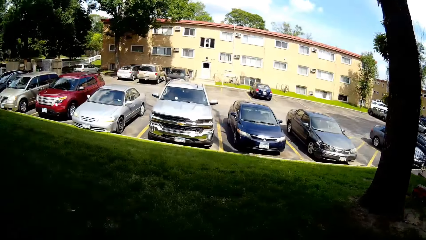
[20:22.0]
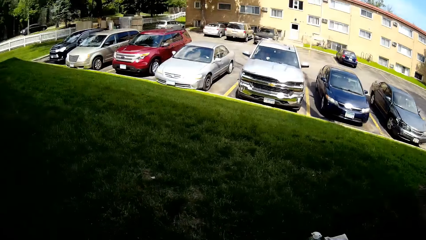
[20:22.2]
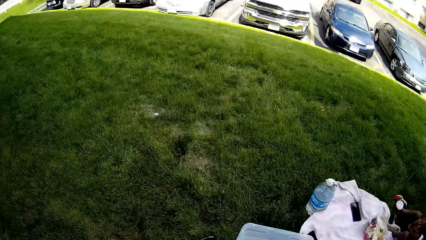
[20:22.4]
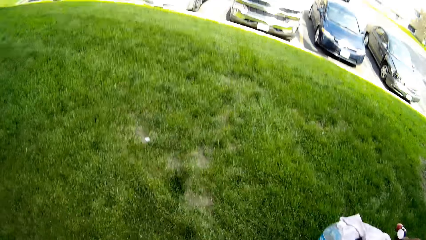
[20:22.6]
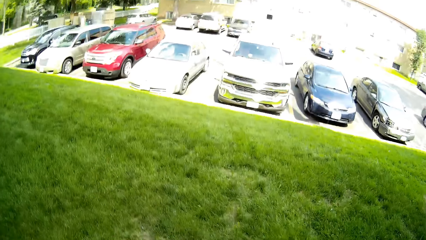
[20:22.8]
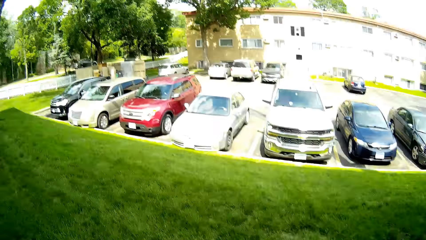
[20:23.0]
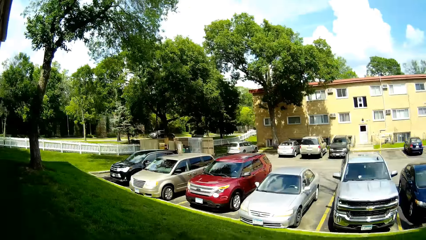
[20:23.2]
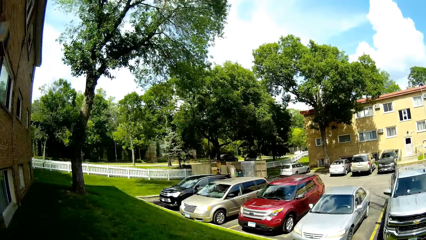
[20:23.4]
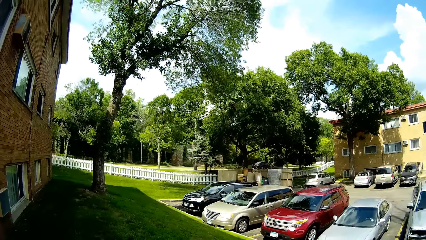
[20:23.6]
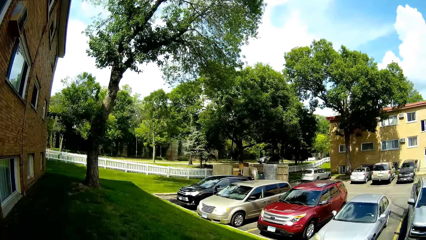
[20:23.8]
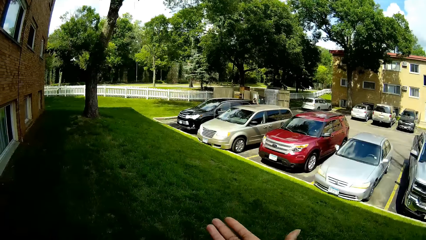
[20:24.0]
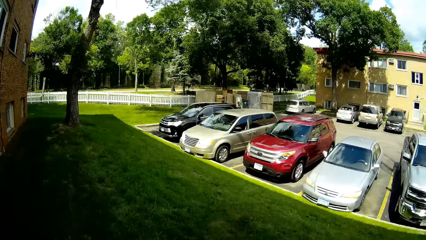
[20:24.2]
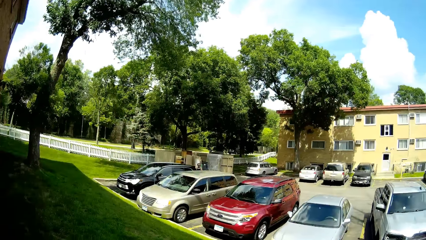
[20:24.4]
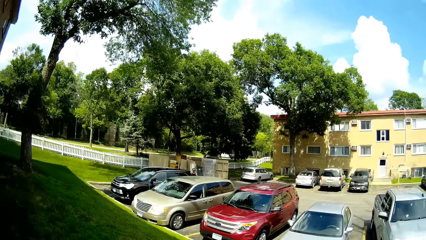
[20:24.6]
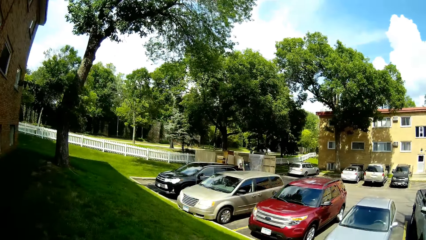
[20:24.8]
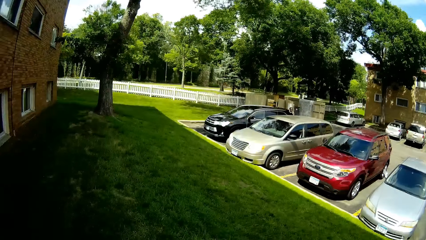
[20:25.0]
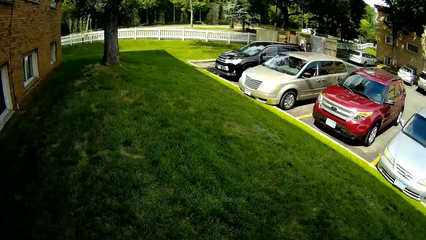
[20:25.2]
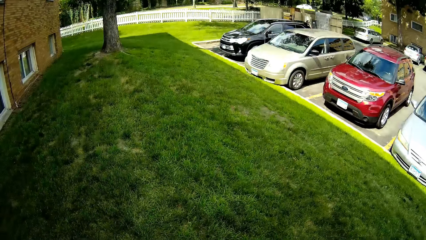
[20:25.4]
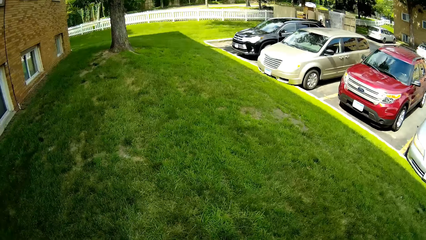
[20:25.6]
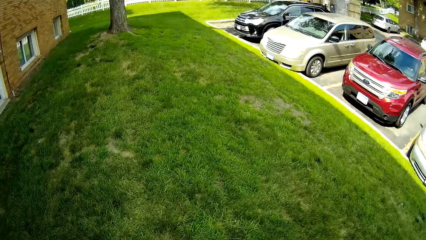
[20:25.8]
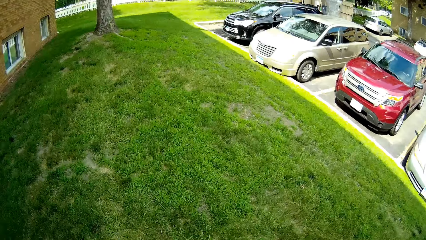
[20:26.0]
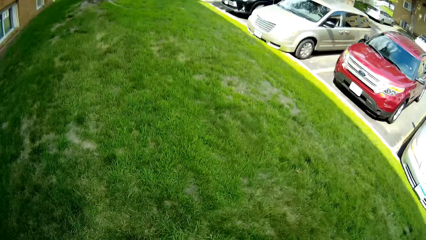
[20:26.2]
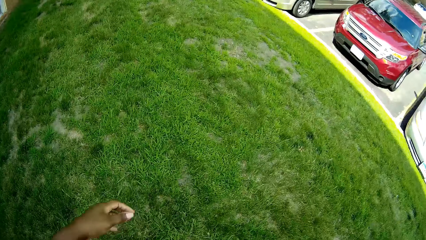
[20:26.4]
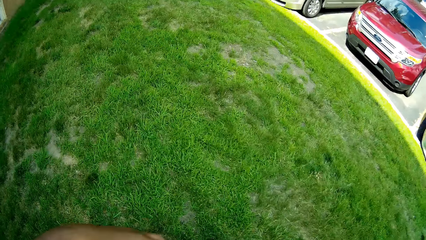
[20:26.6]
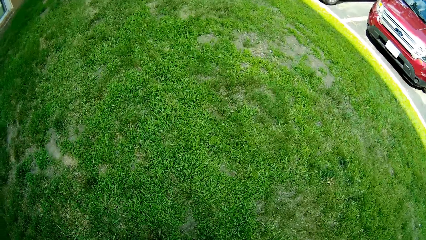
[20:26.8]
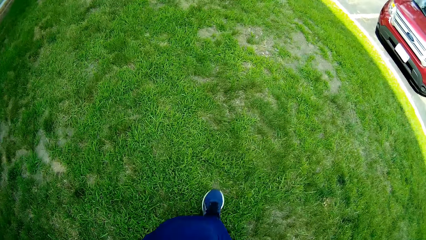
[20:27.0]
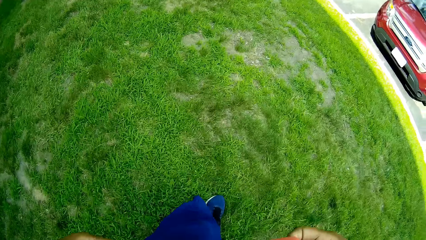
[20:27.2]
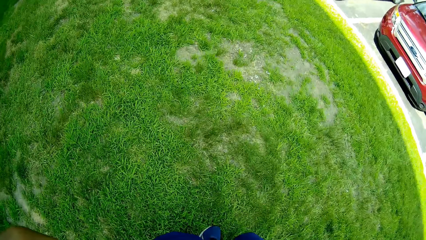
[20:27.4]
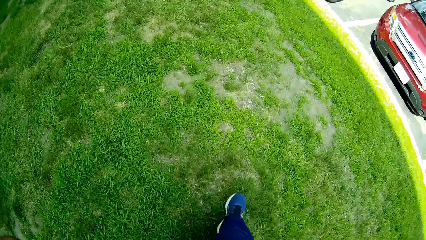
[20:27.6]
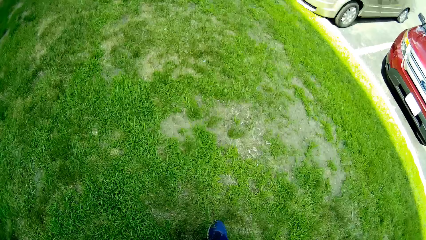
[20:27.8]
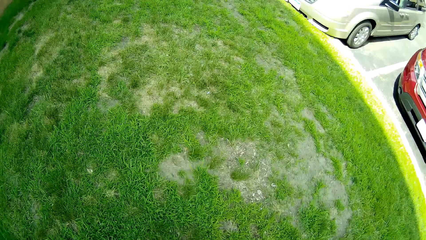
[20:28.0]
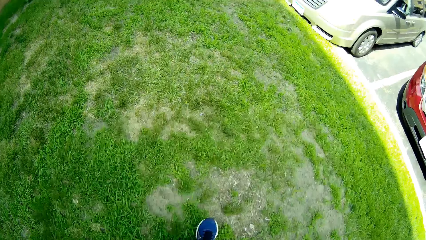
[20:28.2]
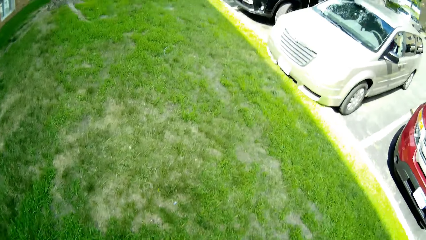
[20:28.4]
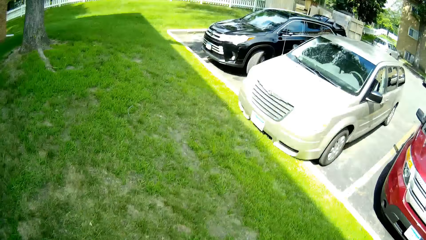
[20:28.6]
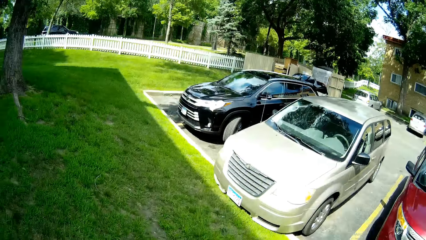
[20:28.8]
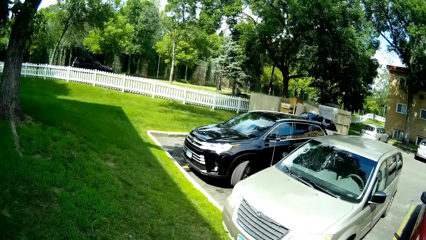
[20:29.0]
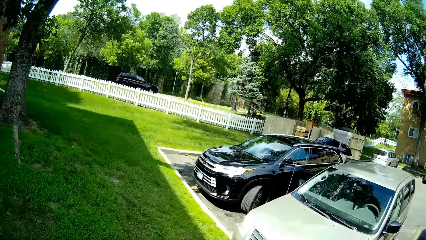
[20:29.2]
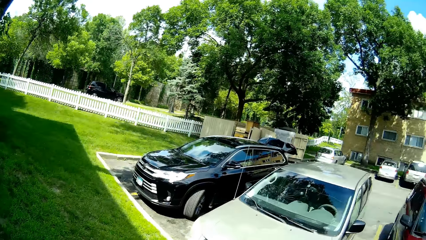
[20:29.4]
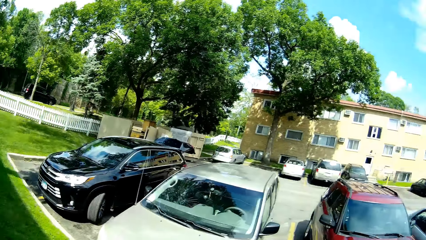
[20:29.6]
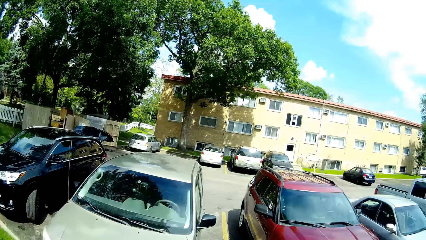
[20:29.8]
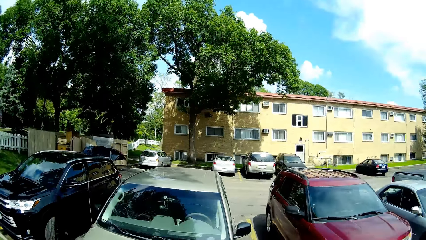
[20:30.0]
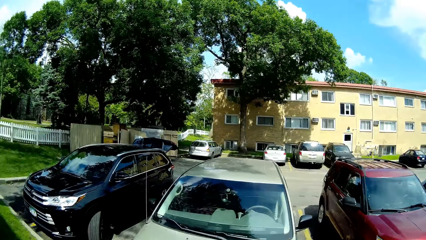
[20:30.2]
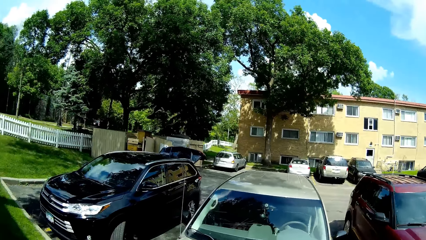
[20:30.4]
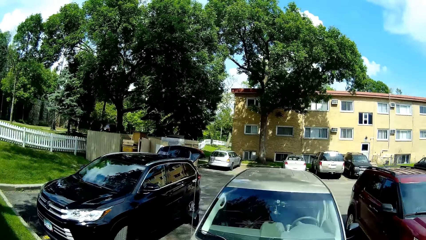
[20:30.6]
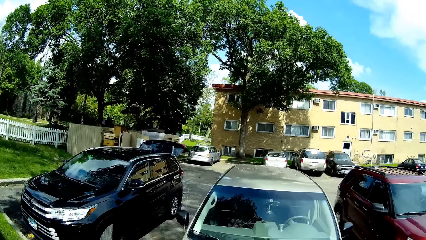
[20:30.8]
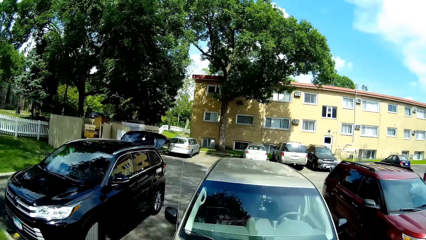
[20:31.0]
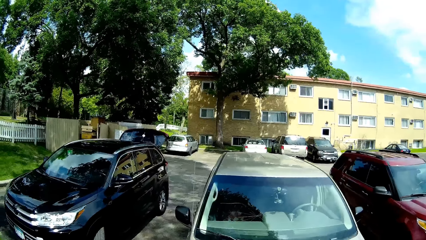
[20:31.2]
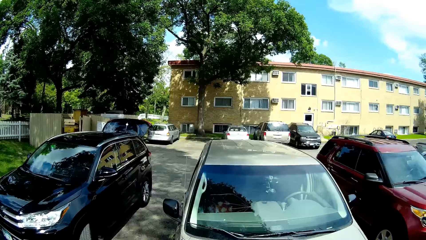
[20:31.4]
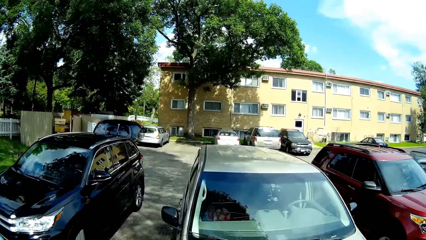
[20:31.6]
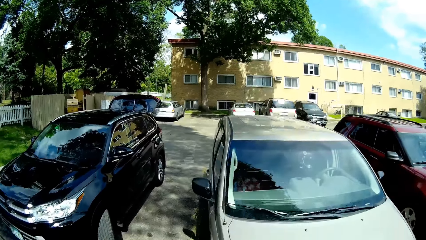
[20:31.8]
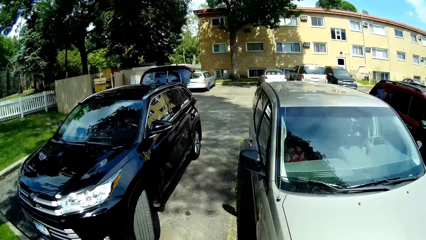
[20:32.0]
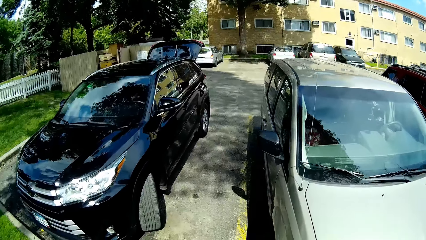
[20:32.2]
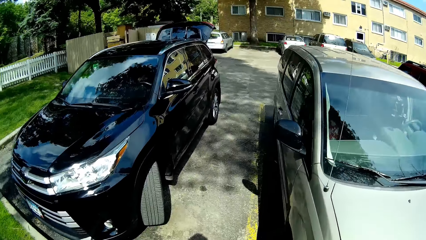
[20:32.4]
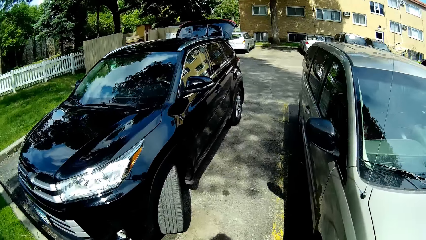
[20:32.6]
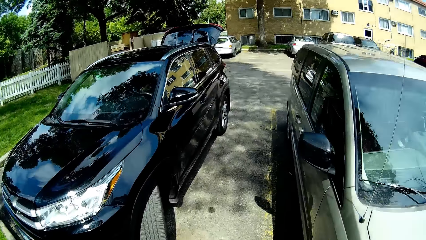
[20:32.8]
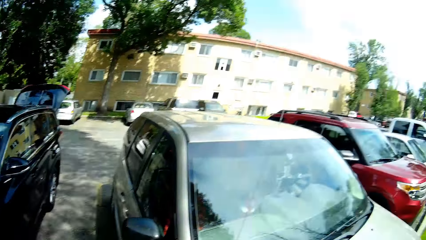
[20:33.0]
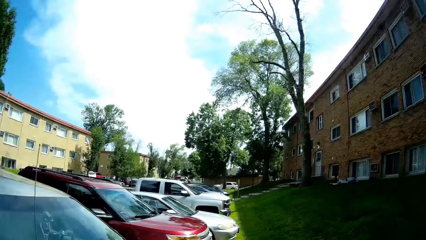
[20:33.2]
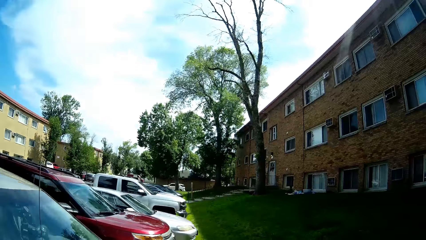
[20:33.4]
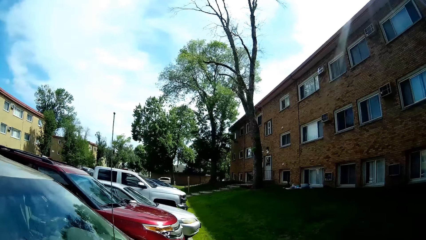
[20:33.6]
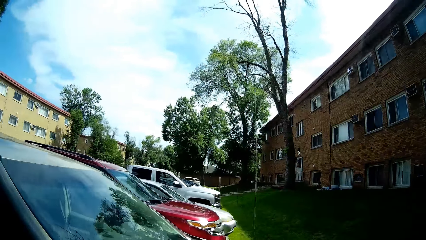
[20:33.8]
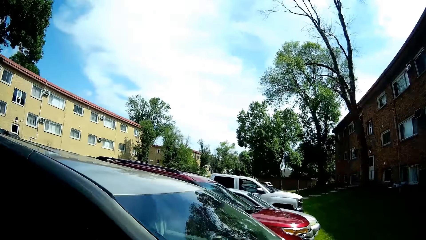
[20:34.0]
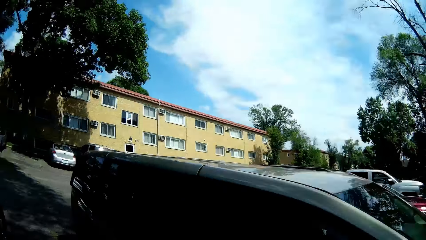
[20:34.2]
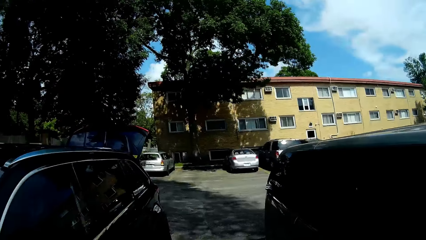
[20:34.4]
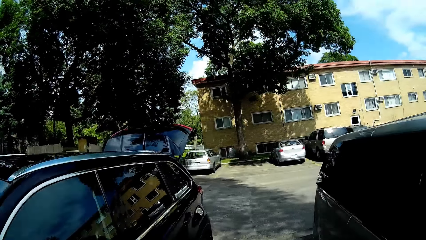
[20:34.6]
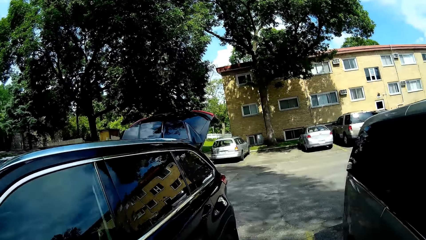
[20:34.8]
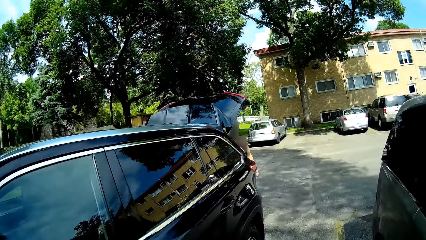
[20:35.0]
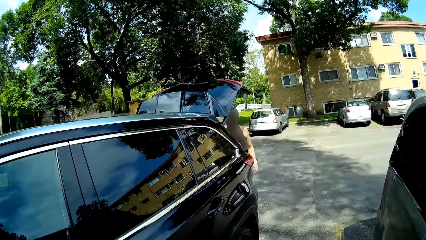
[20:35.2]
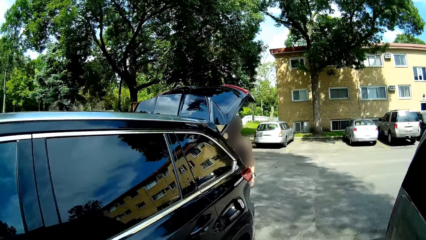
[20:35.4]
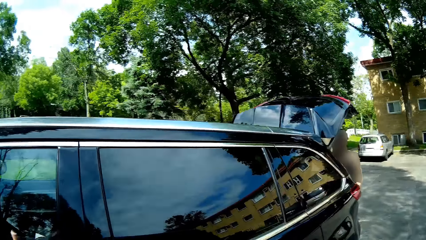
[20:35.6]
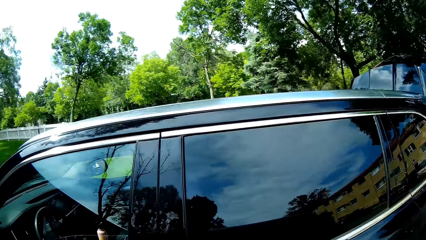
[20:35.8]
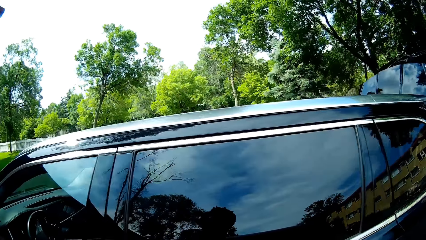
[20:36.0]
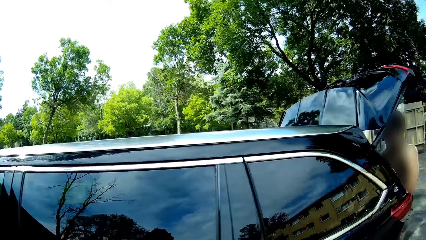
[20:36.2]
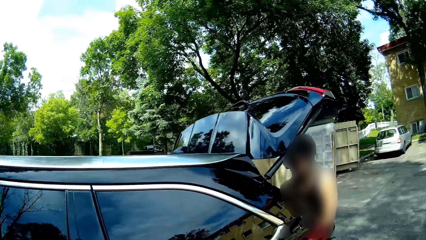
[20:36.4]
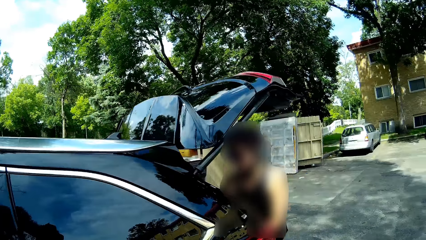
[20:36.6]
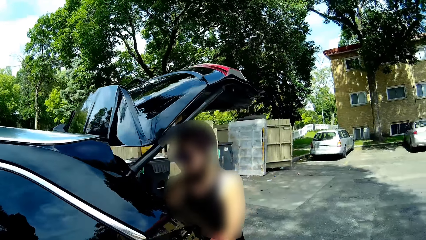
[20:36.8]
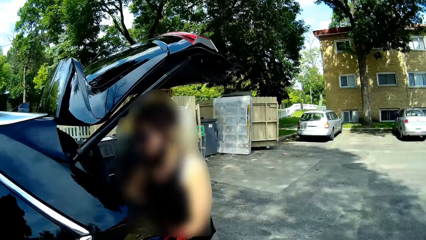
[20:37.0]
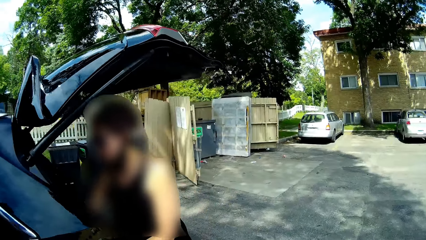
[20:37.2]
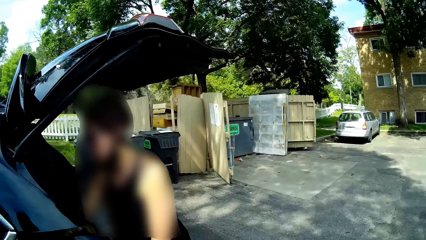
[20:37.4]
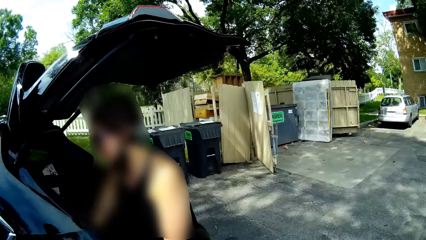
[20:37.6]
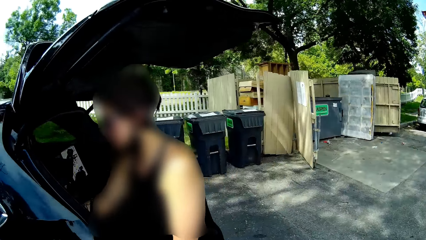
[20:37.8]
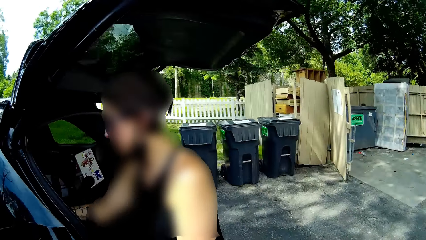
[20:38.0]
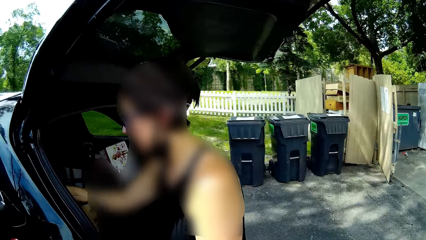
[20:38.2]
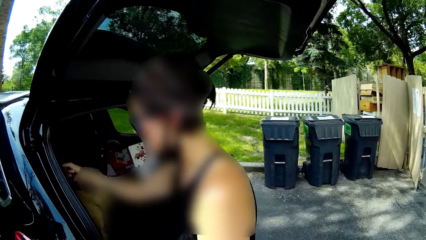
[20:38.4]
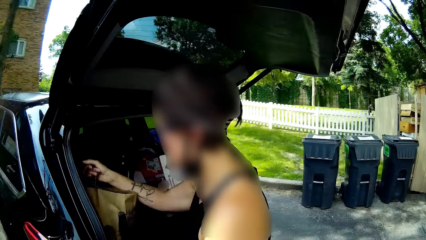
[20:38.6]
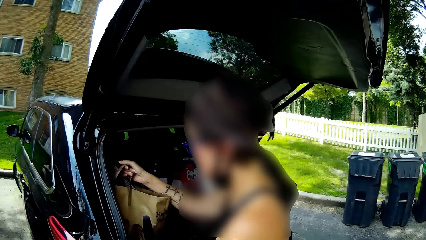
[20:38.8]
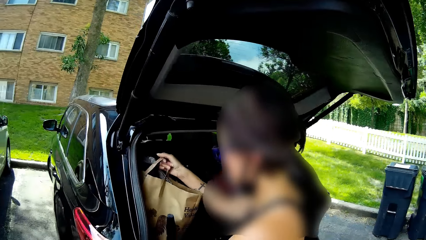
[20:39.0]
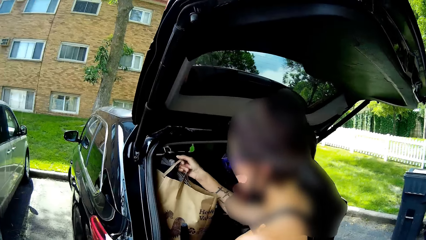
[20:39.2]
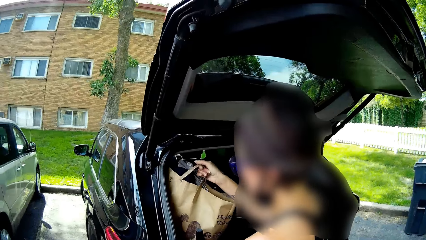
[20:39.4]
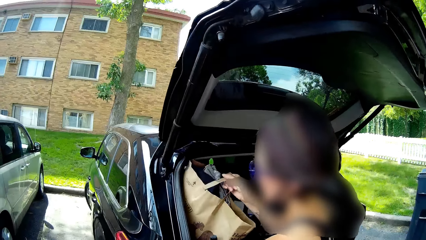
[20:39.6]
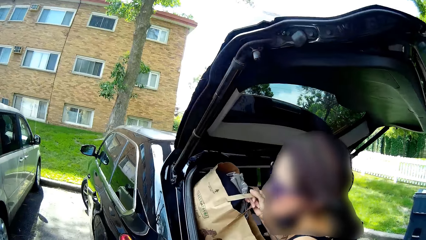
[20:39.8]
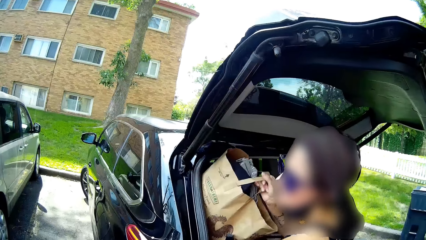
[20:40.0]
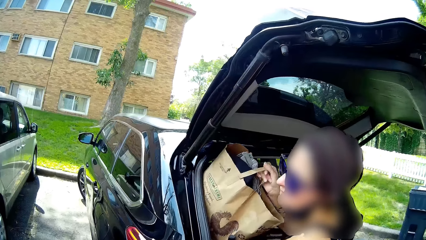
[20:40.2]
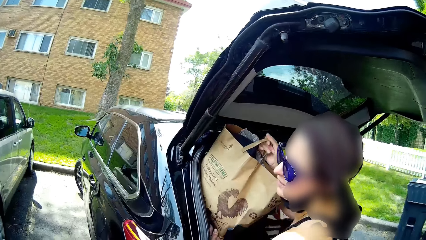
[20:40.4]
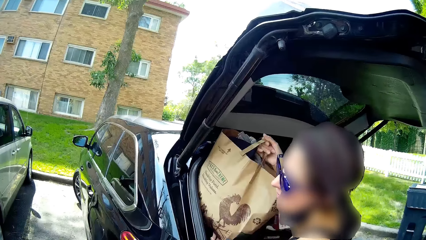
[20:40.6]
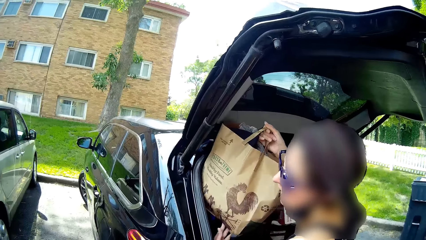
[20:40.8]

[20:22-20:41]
The camera wearer walks towards the black car. They interact with the woman. The woman picks up a bag from the car with her right hand.
